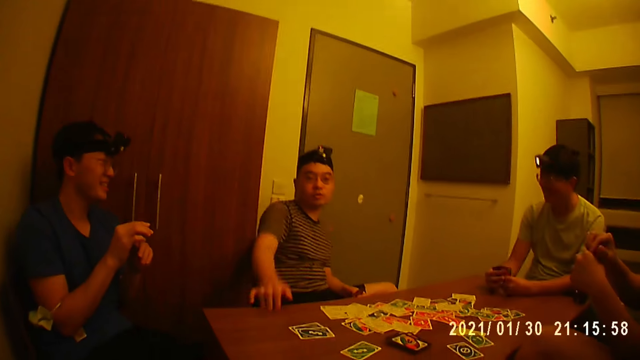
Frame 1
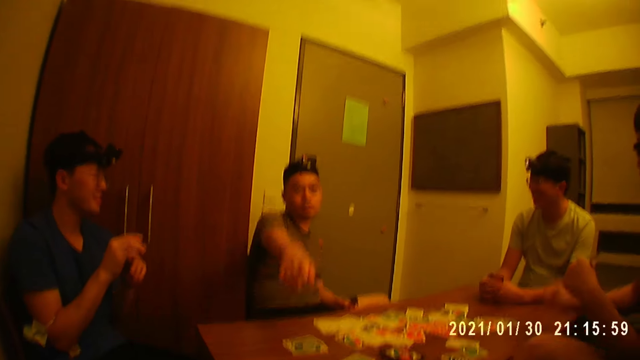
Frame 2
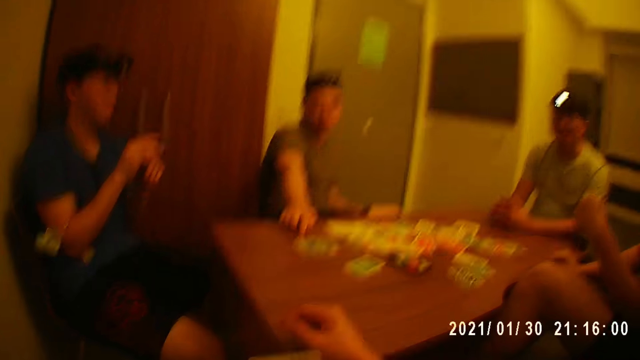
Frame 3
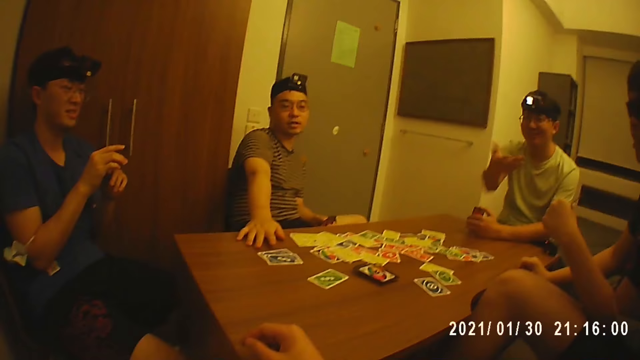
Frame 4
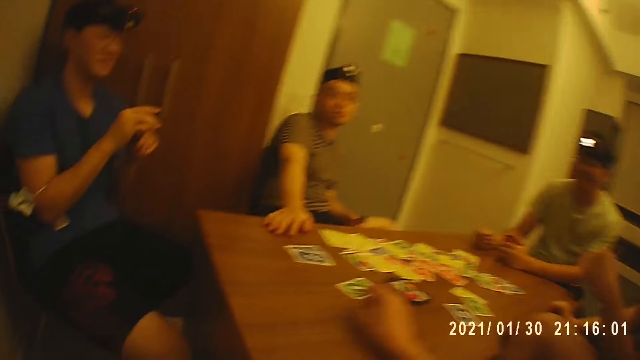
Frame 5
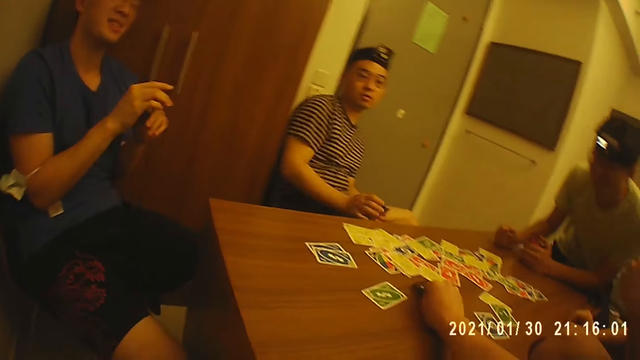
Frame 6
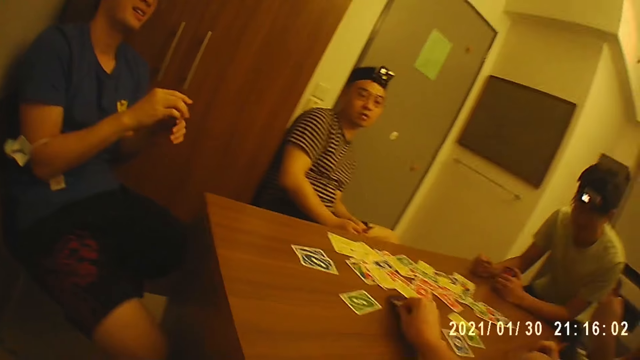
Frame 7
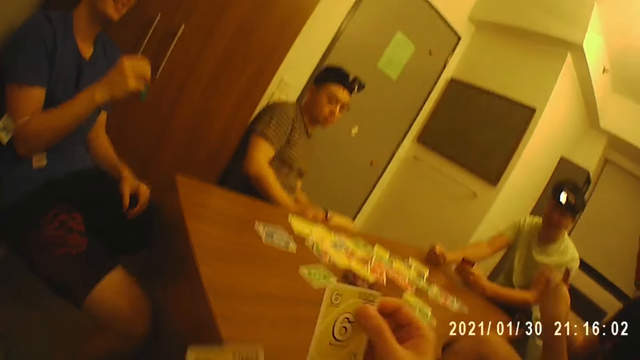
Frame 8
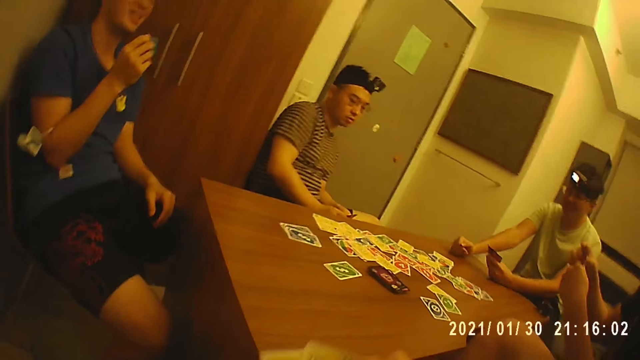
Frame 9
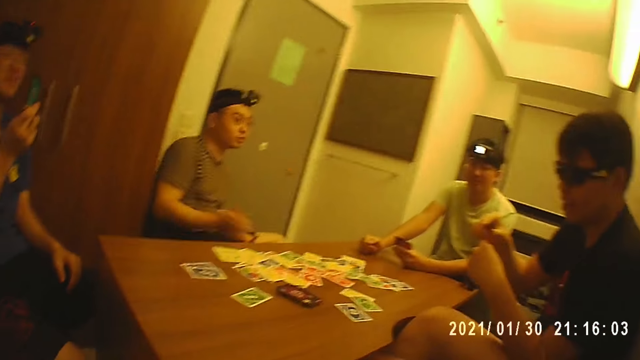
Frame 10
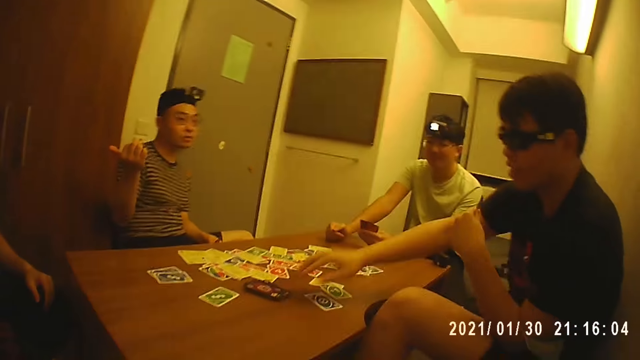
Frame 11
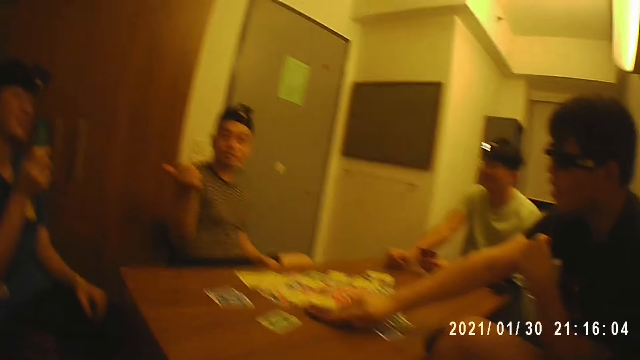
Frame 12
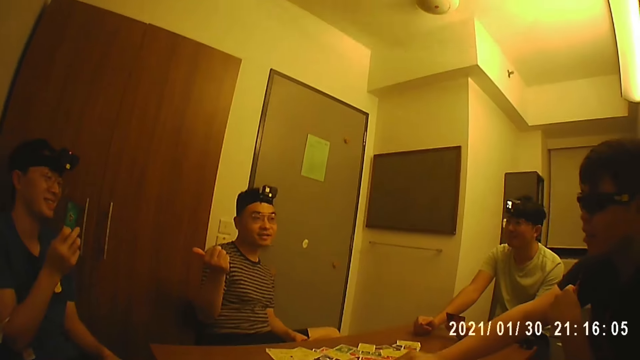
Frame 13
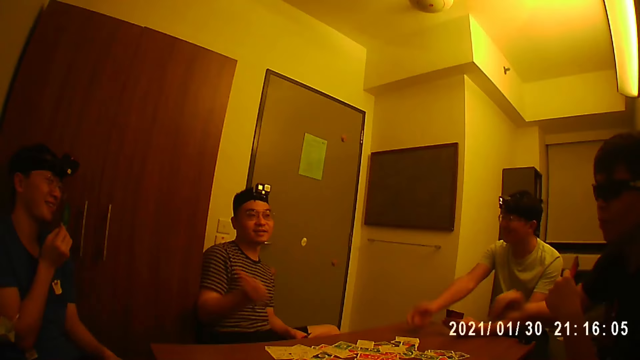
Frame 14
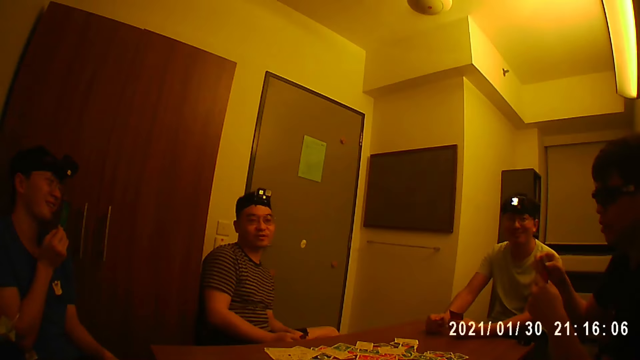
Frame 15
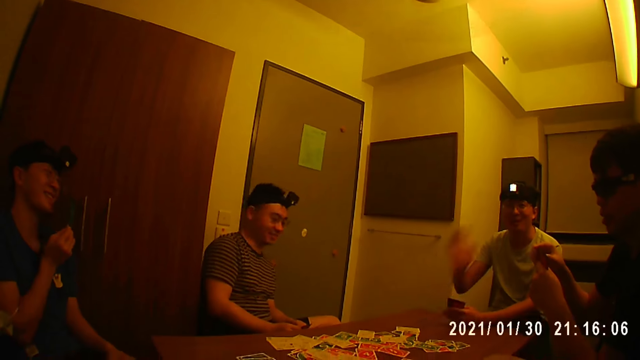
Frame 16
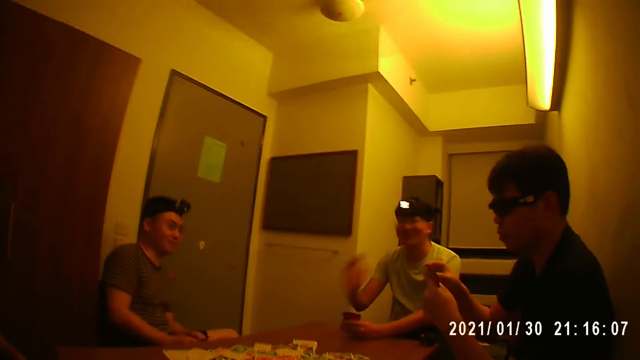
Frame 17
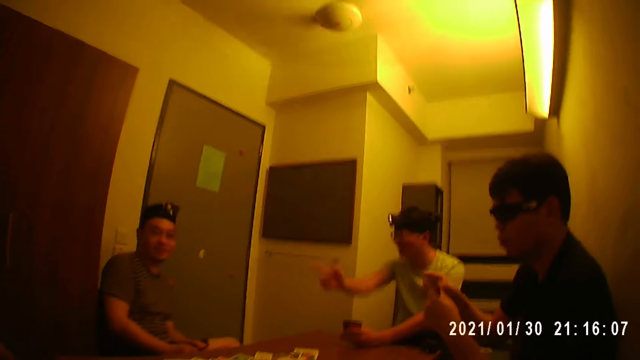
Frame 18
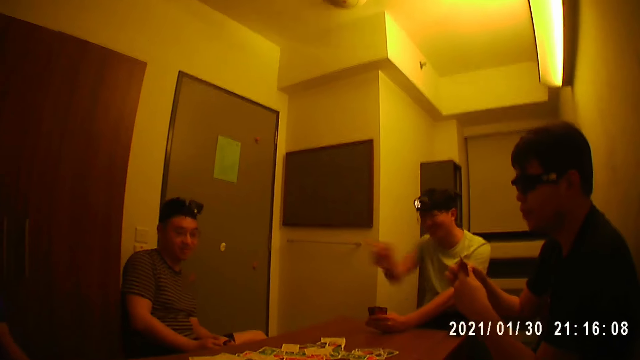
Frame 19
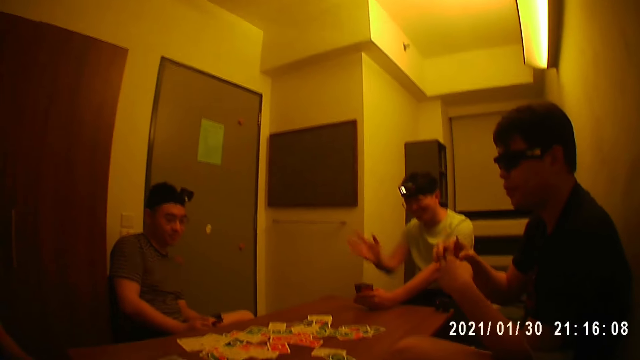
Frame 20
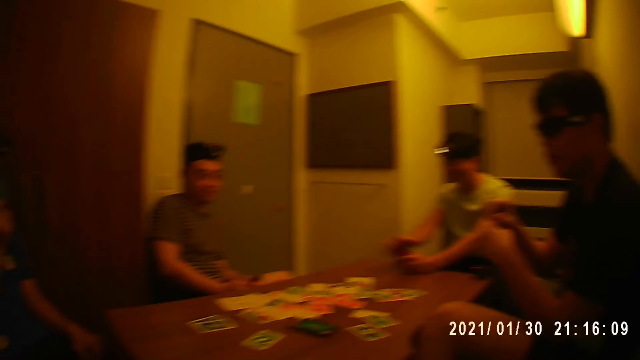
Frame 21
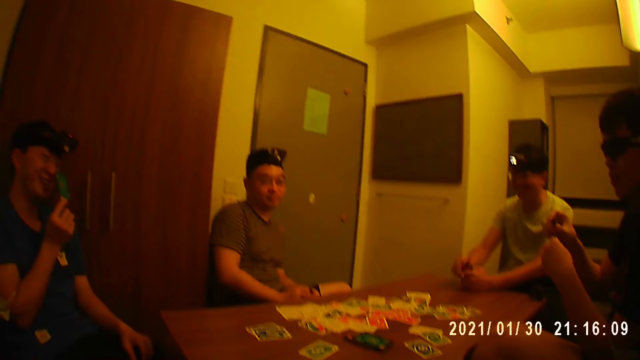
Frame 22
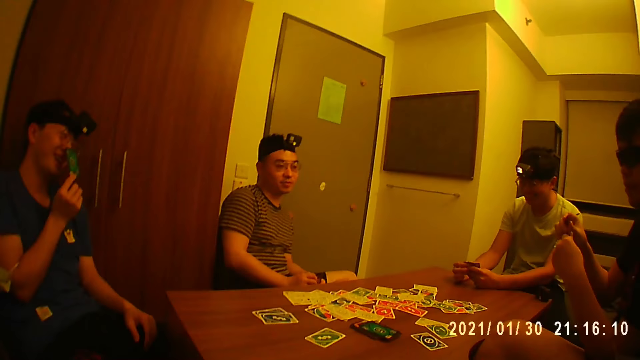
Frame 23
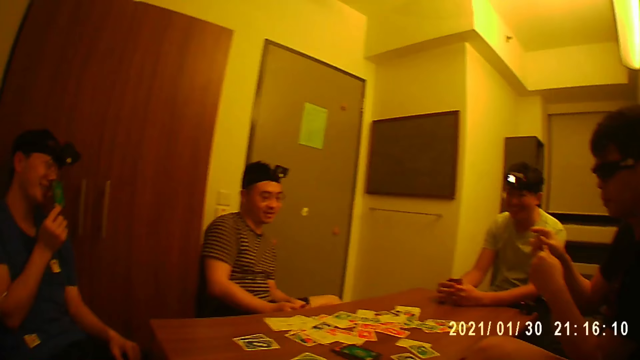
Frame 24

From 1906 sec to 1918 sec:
The camera wearer removes a card from the table with his right hand. A man talks to the camera wearer. Another man picks a card from the table with his right hand. Another man talks to a man.

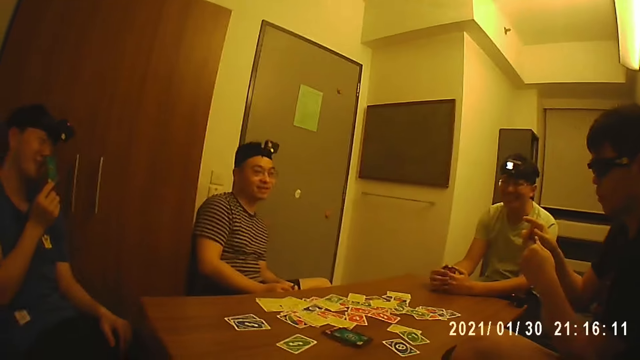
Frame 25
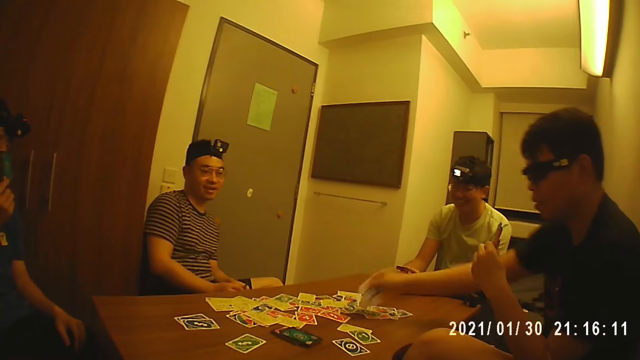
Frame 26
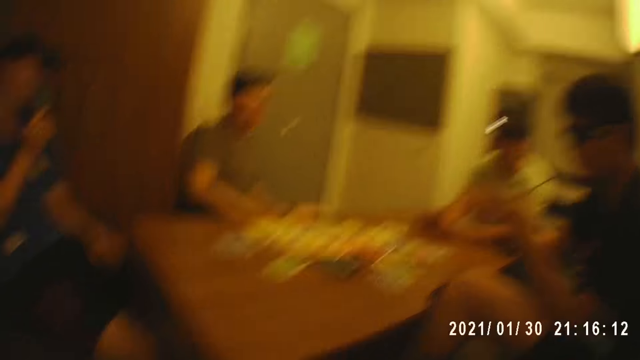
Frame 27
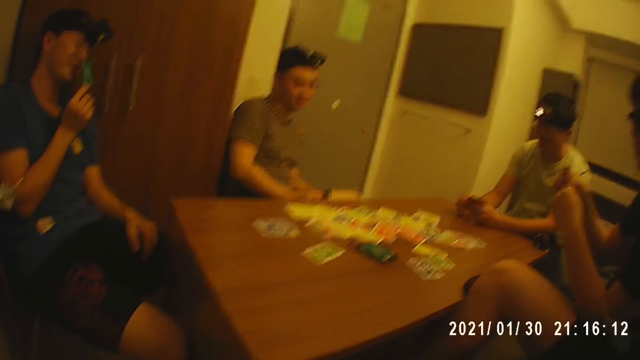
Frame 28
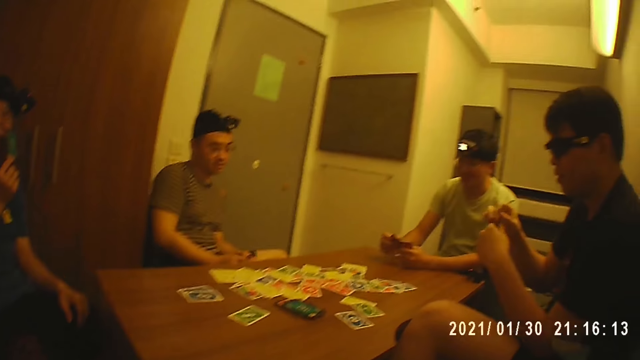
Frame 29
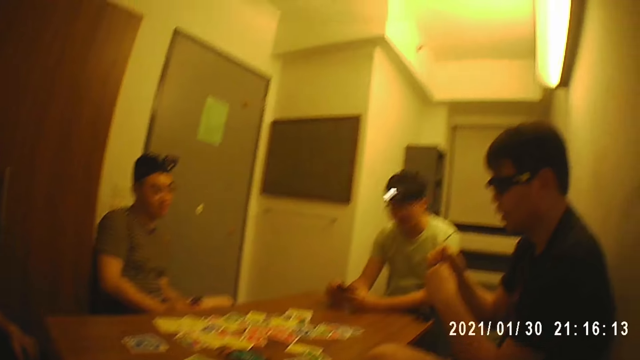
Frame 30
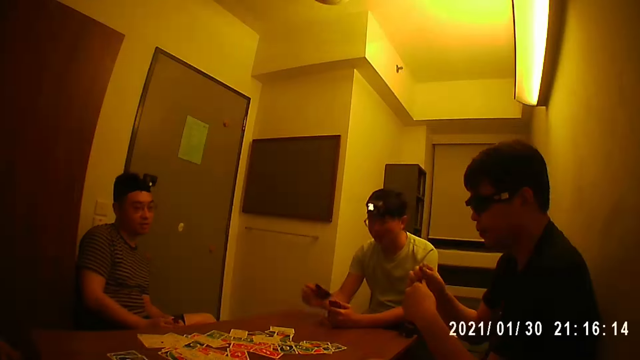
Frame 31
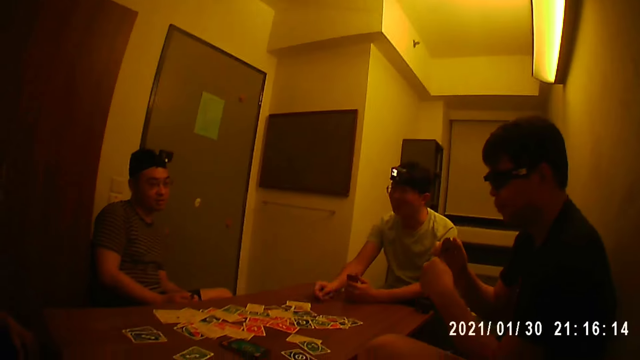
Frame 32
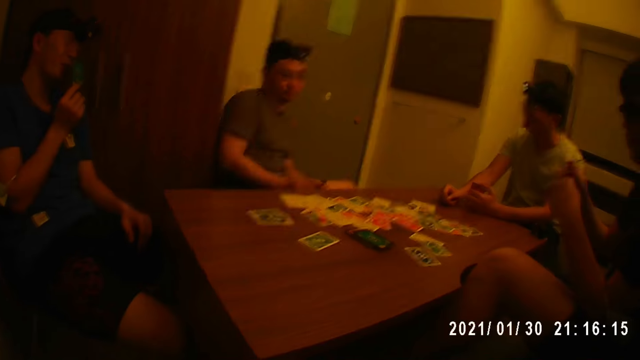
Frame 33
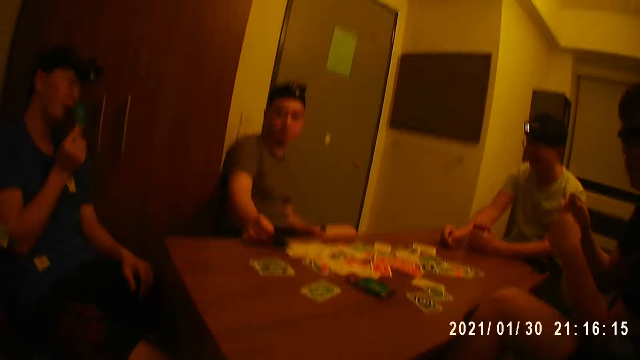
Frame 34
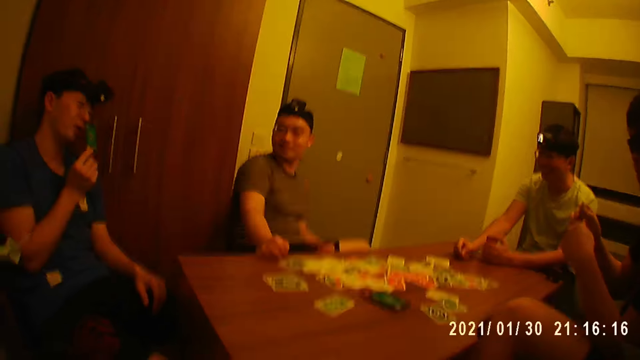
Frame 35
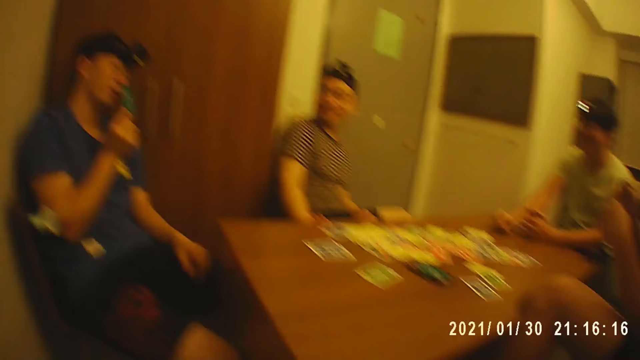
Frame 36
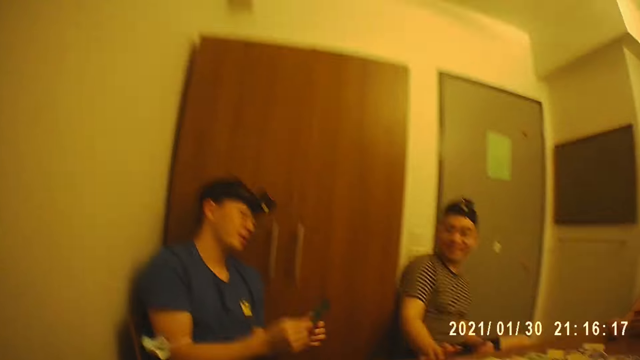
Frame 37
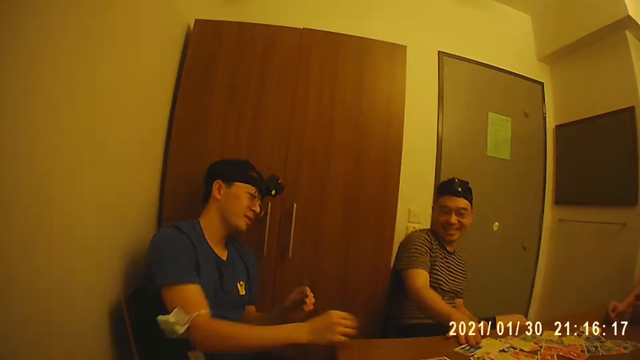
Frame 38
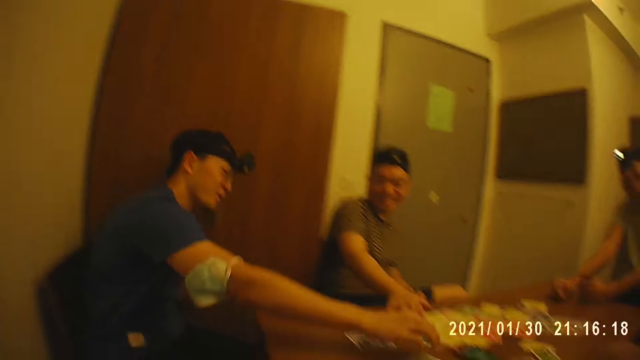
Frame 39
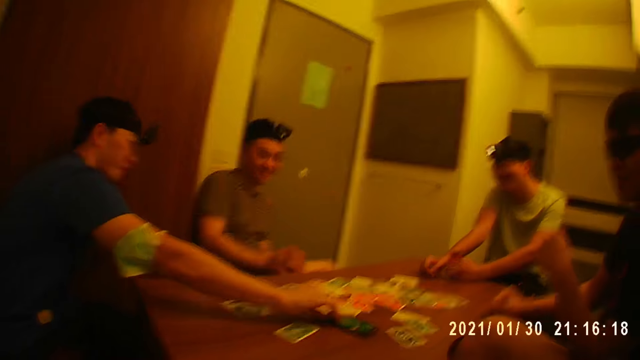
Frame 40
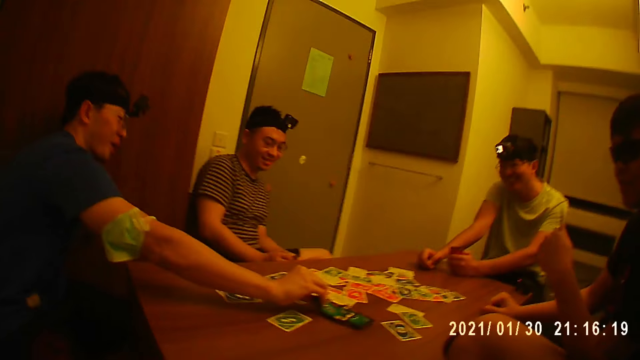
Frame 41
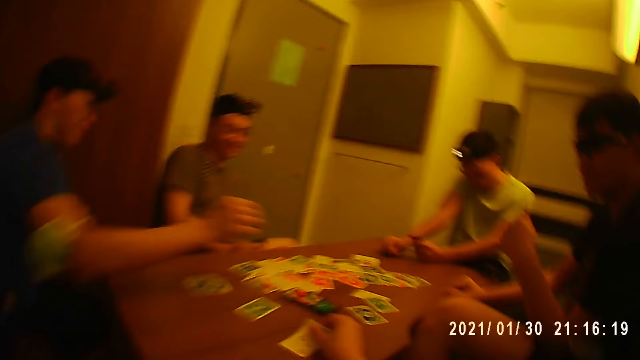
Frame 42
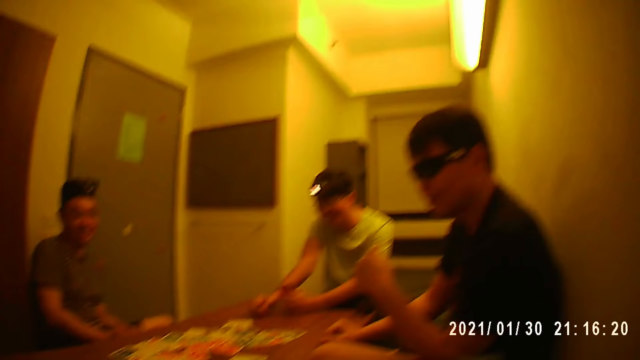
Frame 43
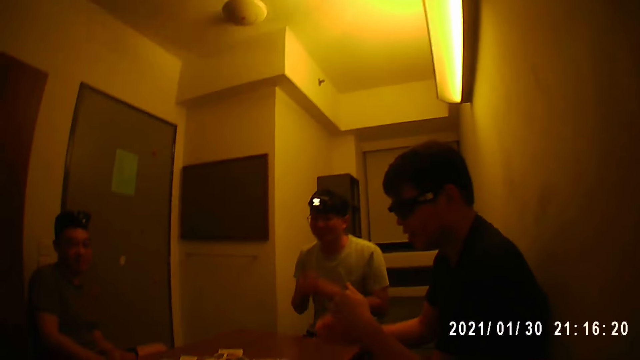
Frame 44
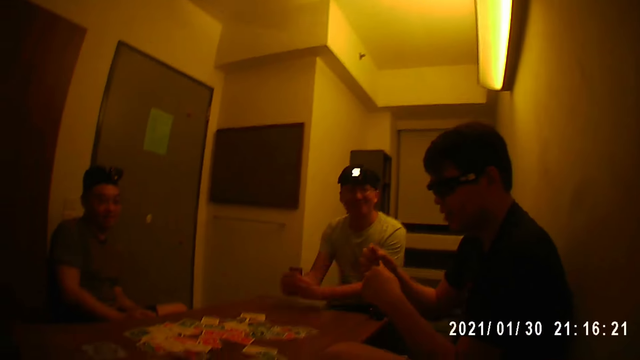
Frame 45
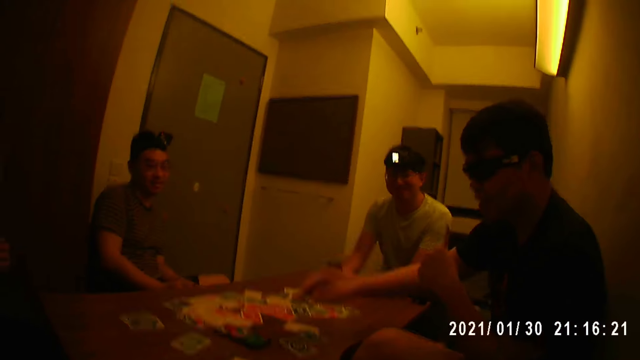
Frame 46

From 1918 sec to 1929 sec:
A man puts a card on the table with his right hand. Another man puts a card on the table with his right hand. A third man puts a card on the table with his right hand. A fourth man picks a game card from the table with his right hand.
